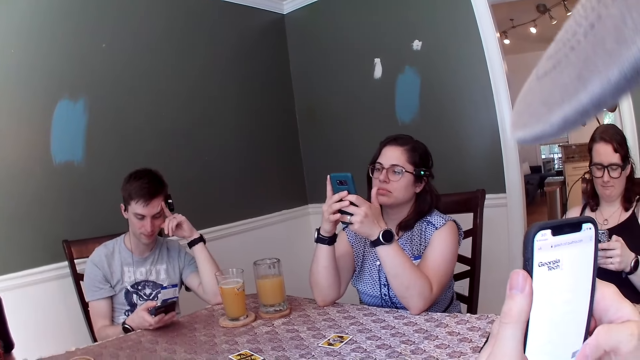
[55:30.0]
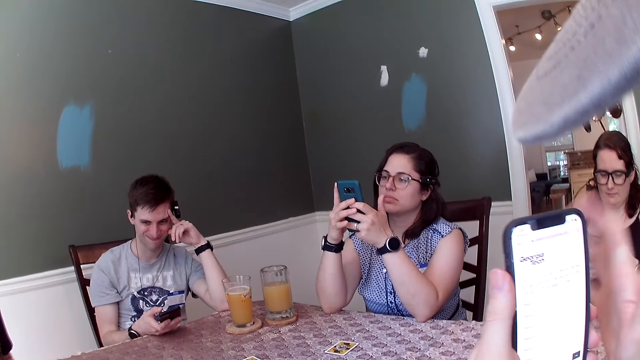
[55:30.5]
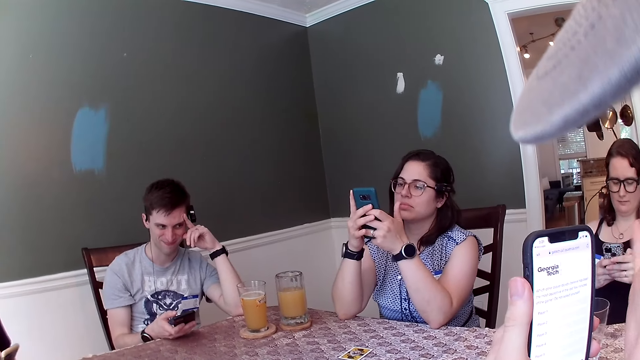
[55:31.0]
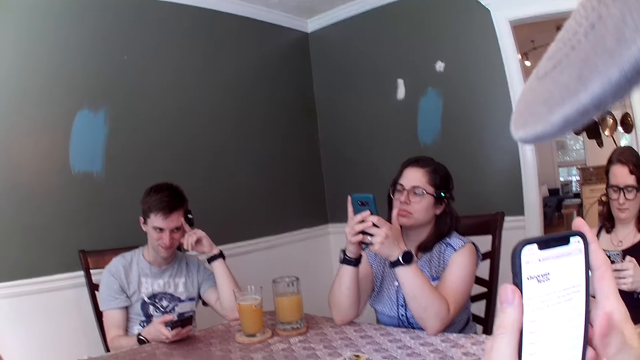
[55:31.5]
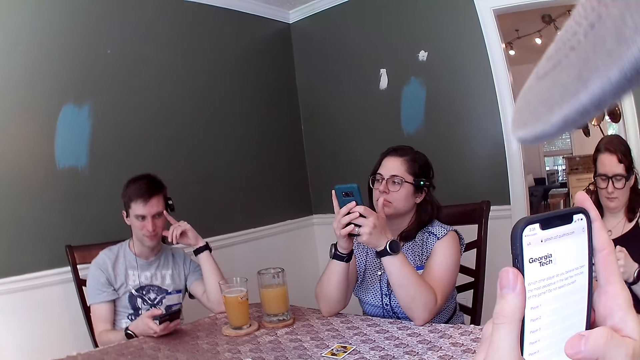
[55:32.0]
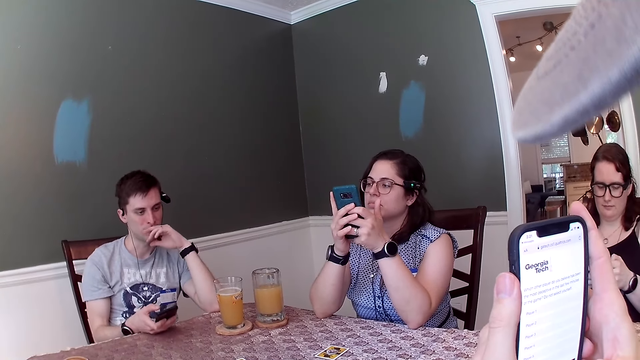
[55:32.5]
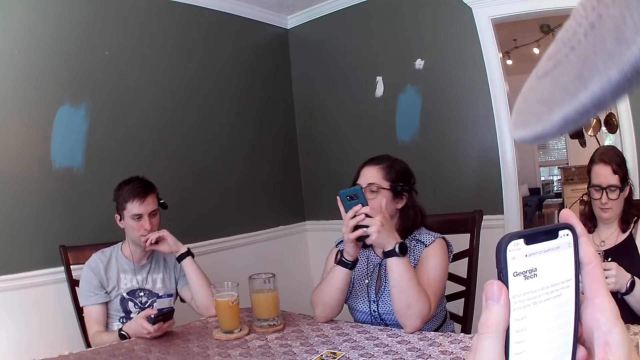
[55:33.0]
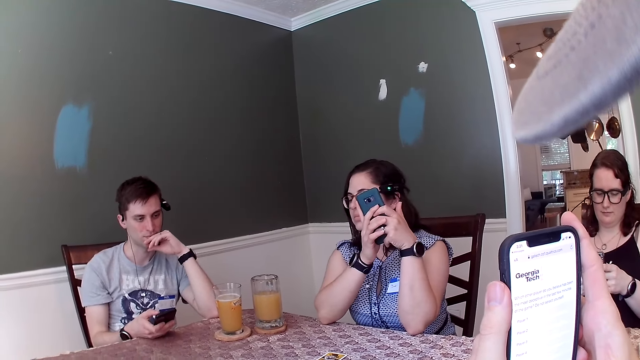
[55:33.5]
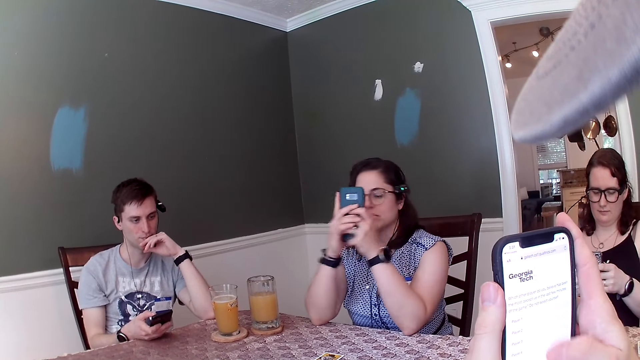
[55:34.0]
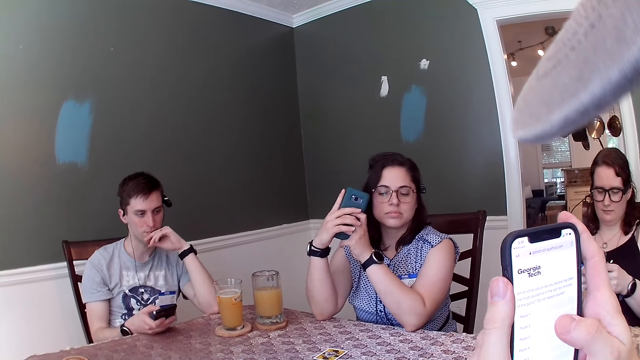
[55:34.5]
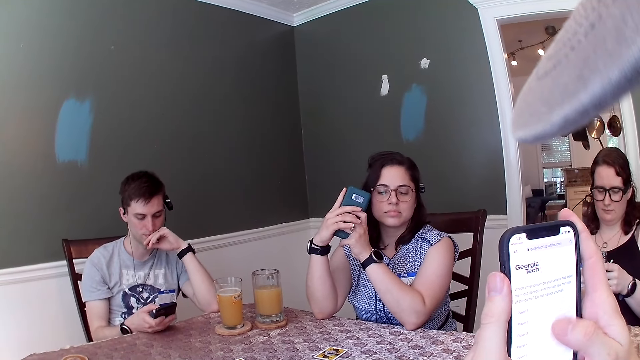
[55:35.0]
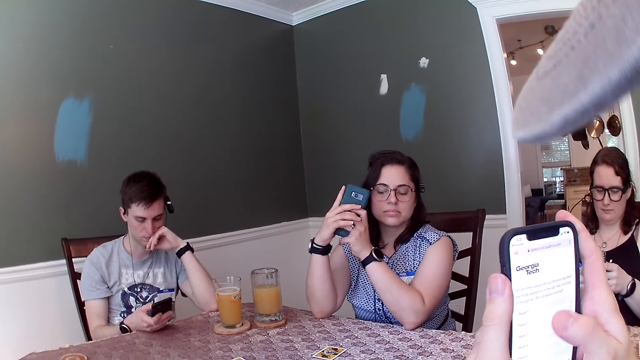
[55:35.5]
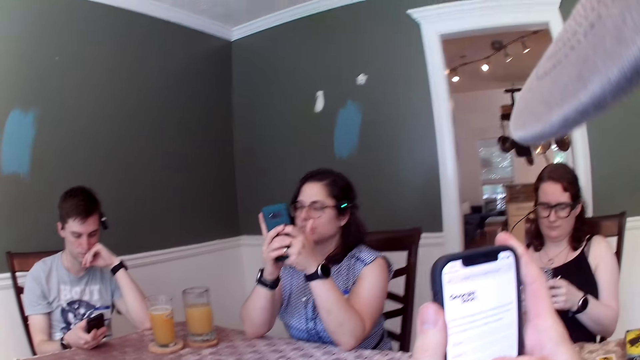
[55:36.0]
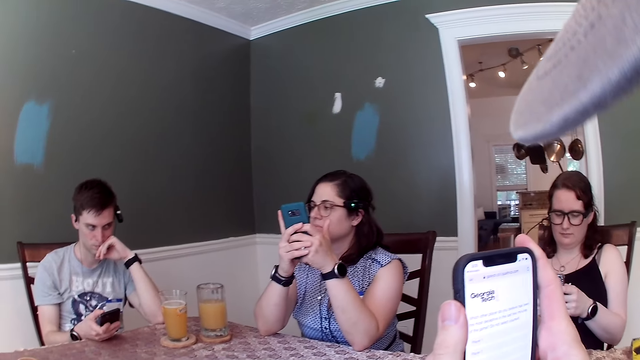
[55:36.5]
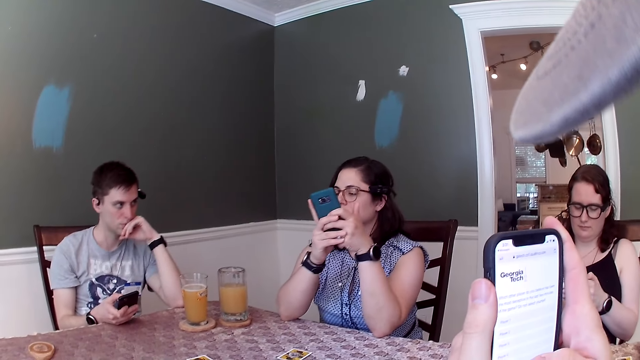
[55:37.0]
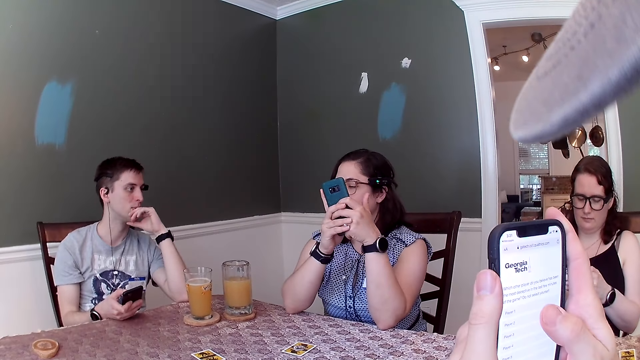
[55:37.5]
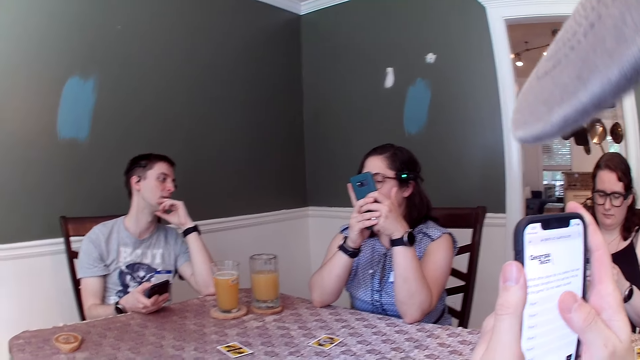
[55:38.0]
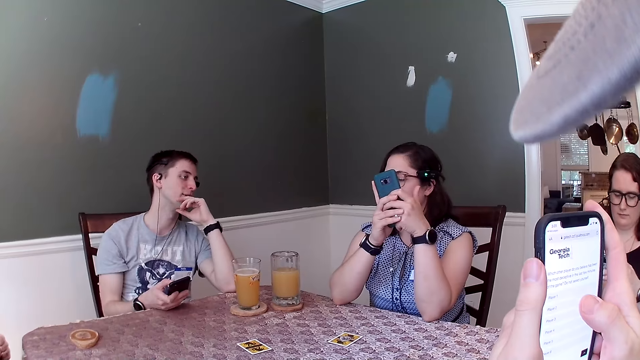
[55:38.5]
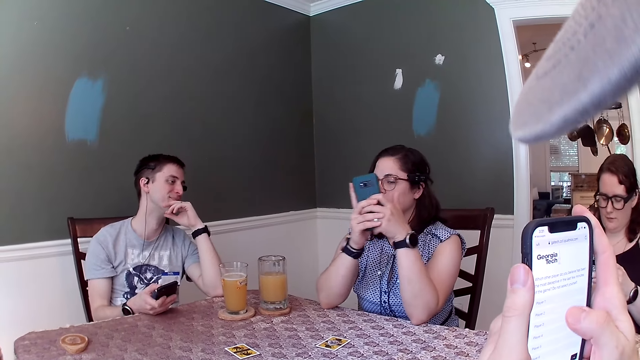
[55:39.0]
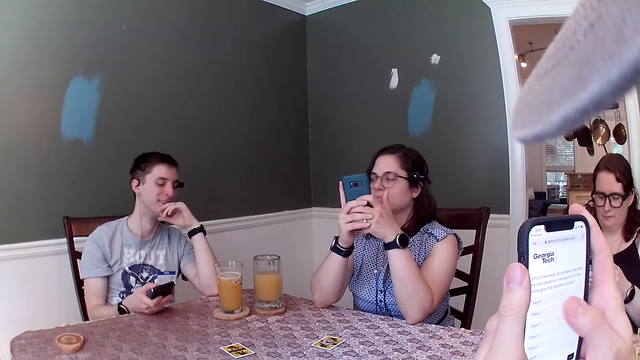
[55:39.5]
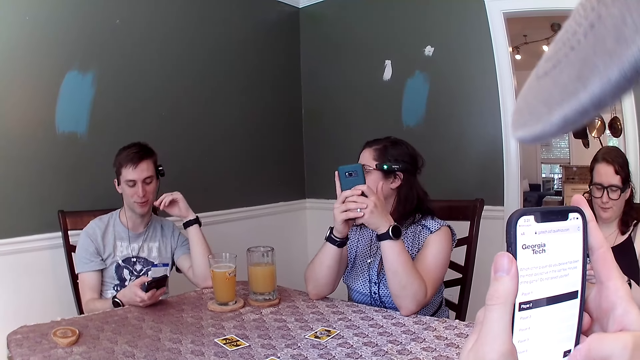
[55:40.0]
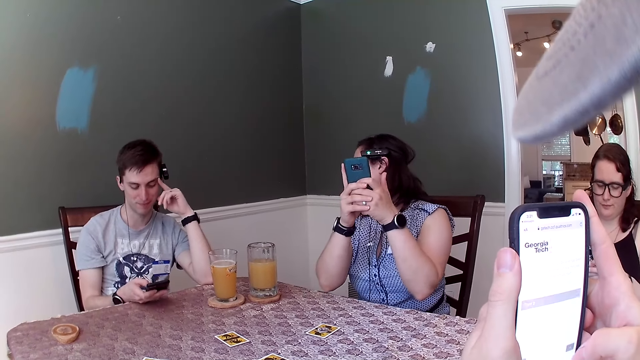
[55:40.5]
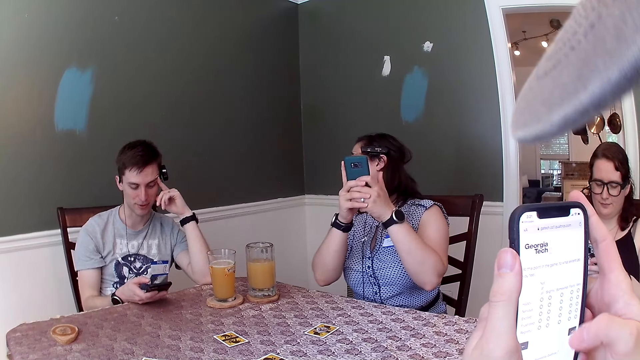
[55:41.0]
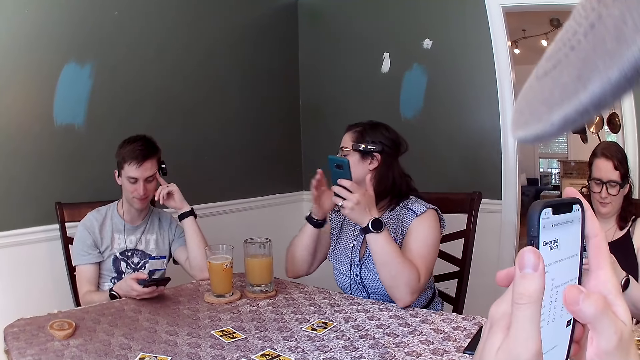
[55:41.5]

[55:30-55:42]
A man interacts with a woman.

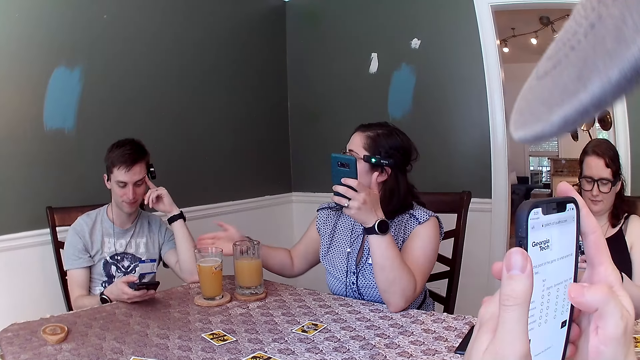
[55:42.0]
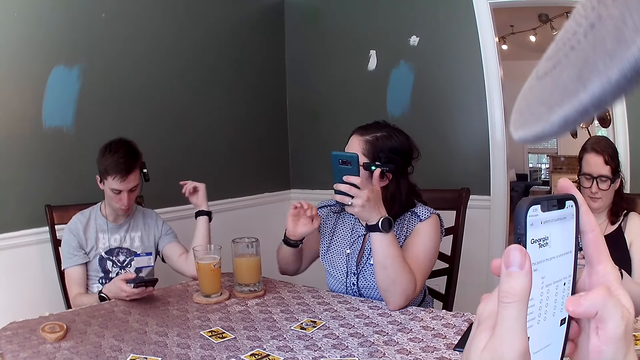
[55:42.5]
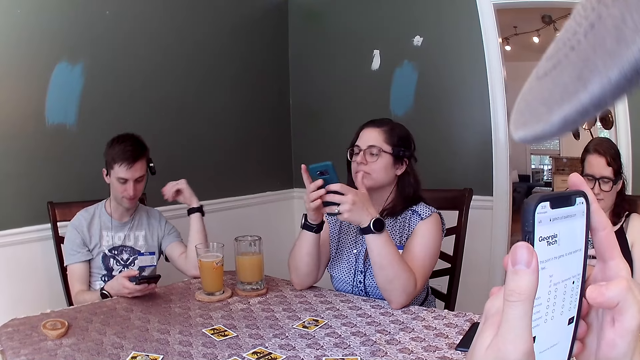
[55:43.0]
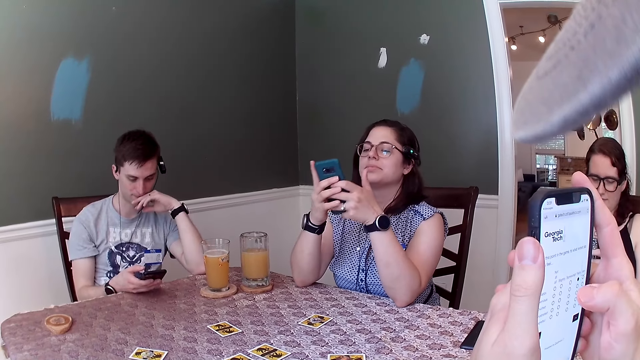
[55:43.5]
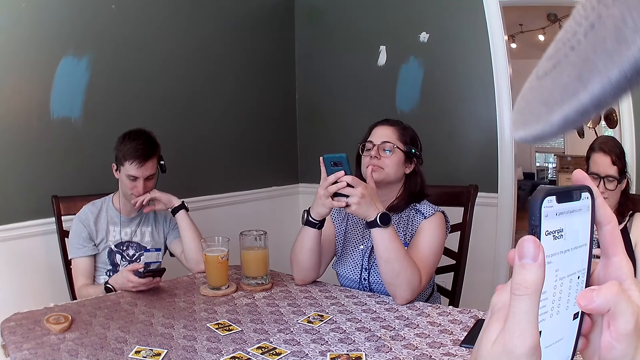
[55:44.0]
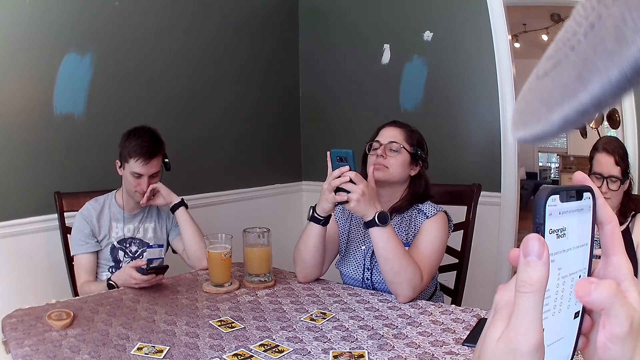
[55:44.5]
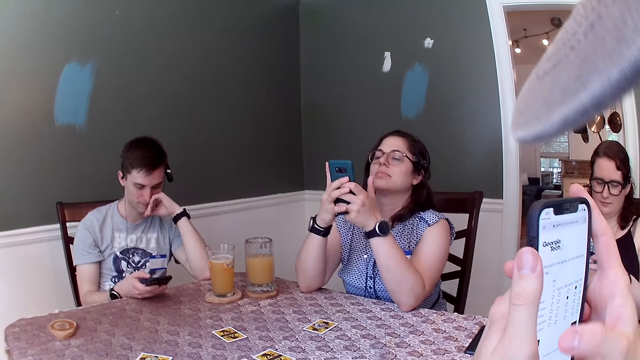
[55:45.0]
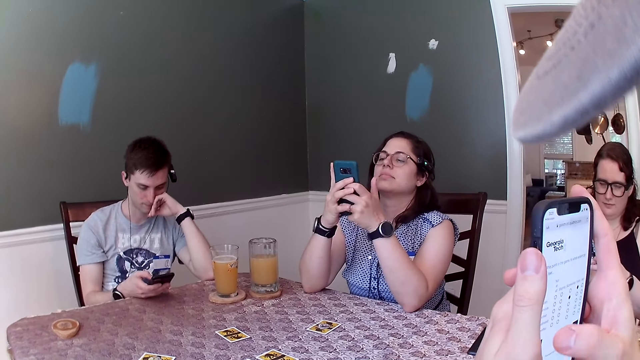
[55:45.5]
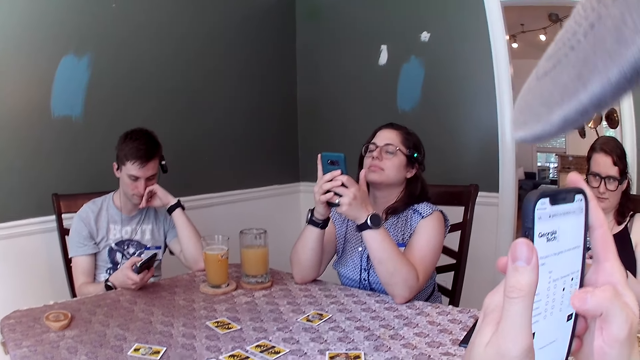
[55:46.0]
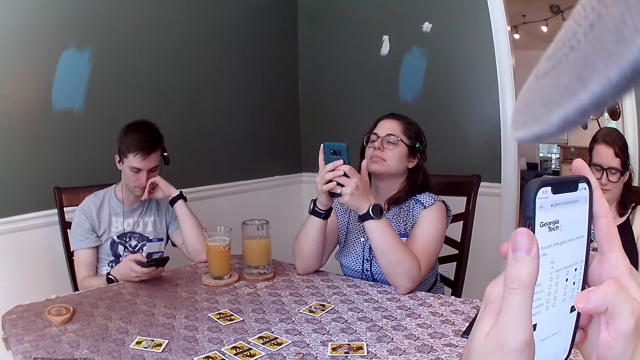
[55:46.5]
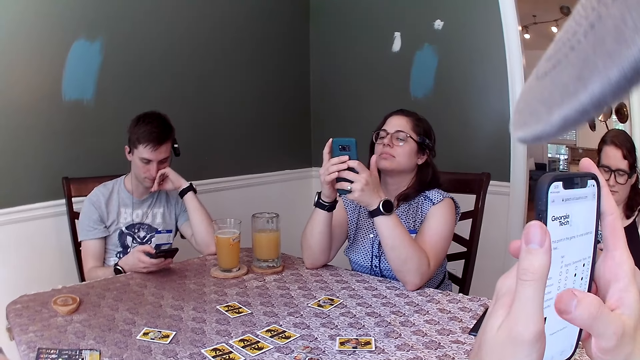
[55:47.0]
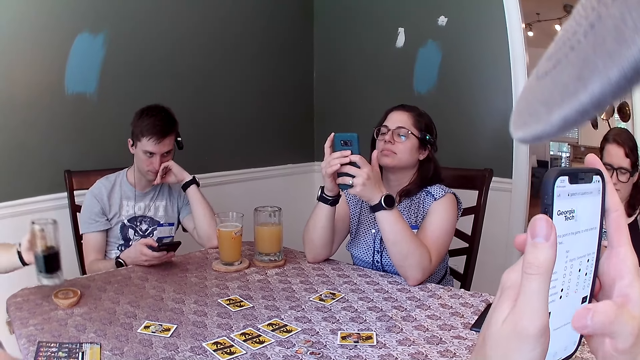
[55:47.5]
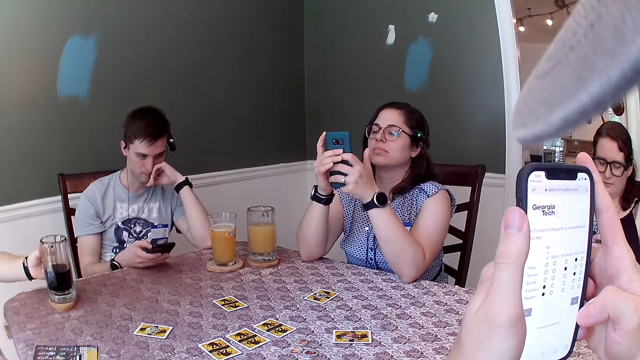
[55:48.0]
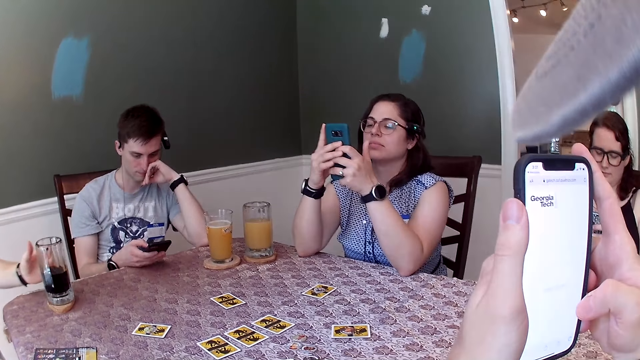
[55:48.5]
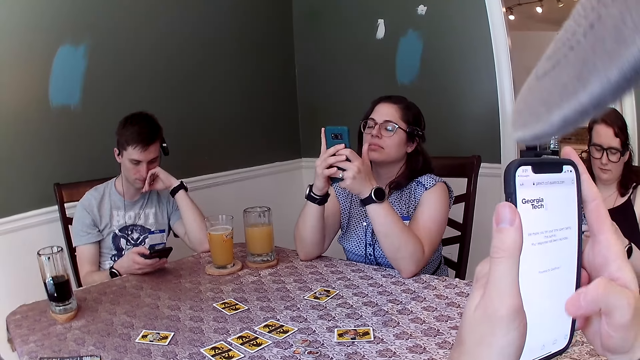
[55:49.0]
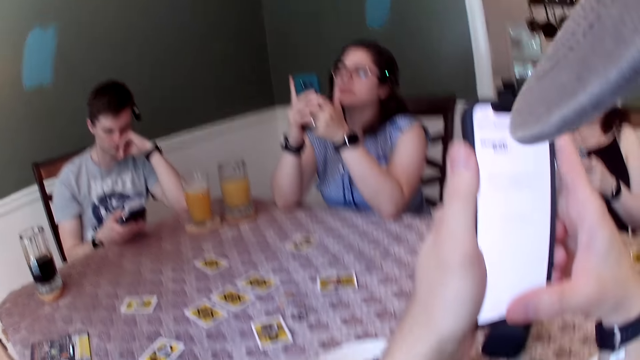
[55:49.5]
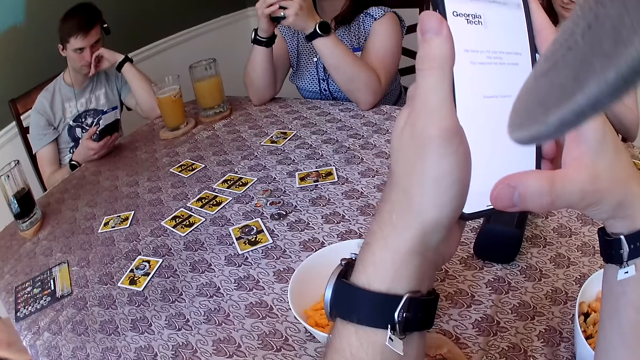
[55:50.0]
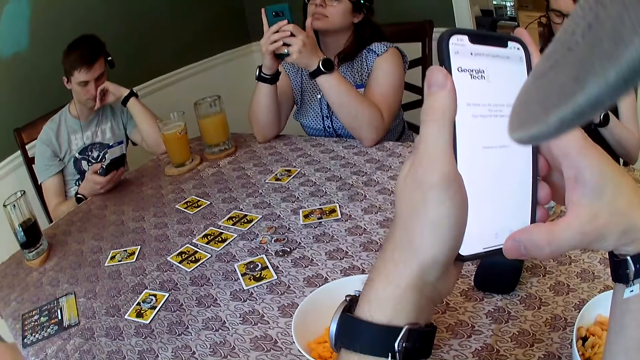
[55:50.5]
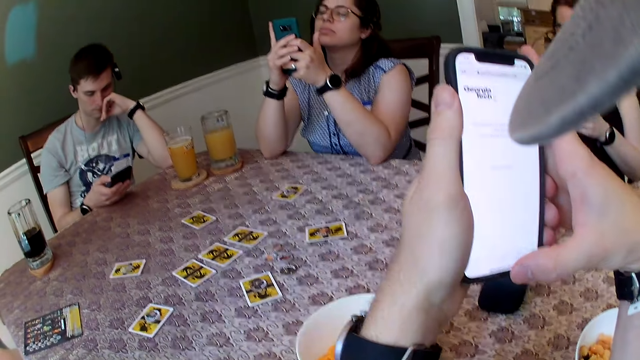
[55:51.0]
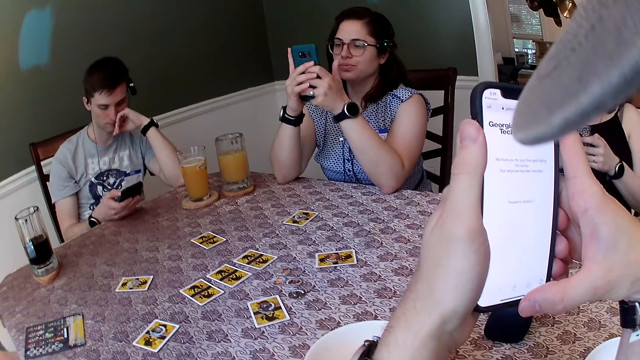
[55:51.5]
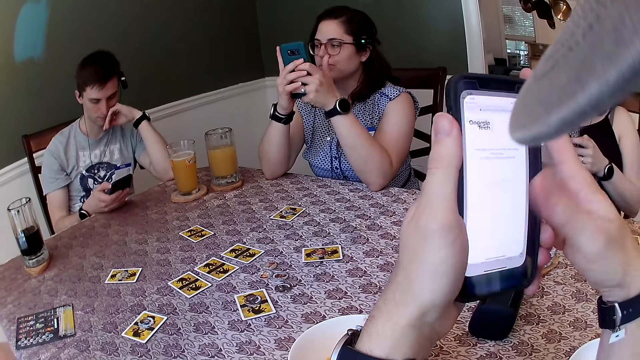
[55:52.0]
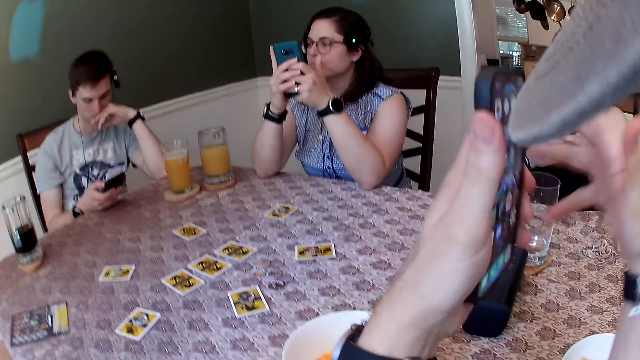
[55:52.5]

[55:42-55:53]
The man drops the cup of drink on the table with his left hand.
